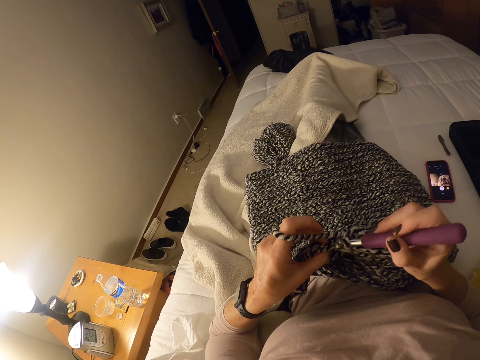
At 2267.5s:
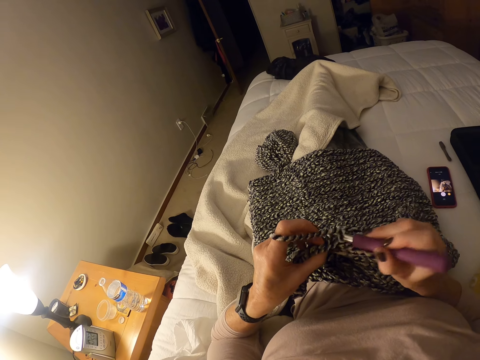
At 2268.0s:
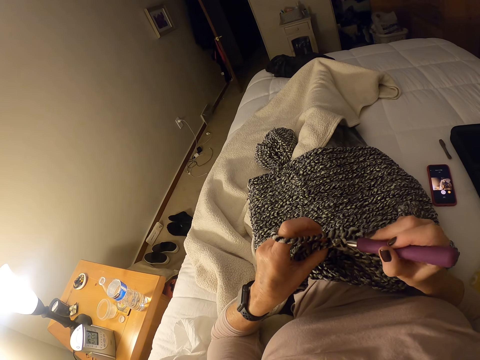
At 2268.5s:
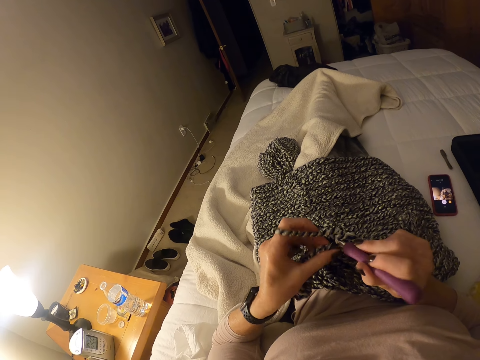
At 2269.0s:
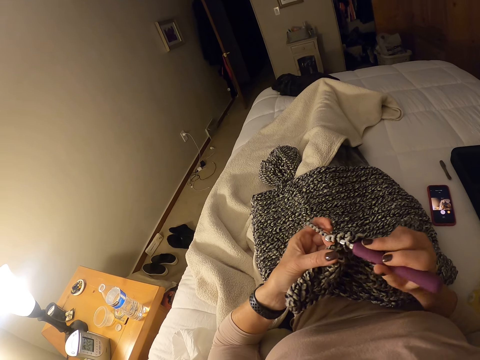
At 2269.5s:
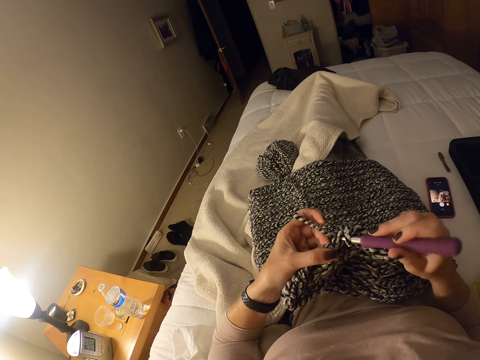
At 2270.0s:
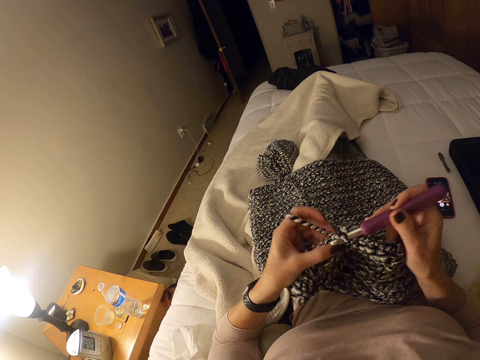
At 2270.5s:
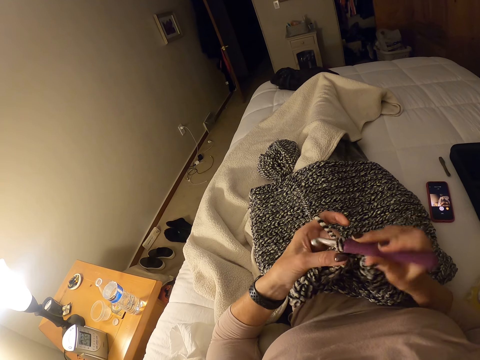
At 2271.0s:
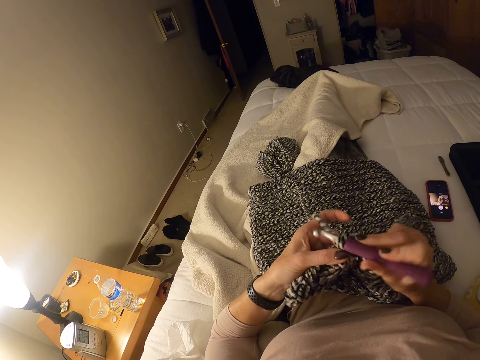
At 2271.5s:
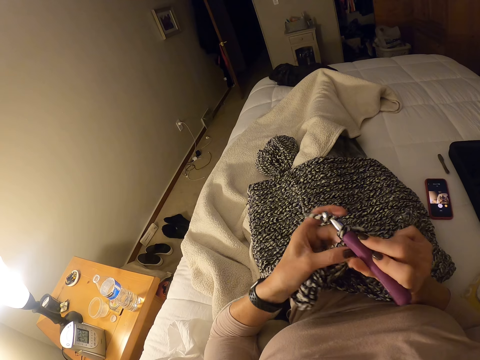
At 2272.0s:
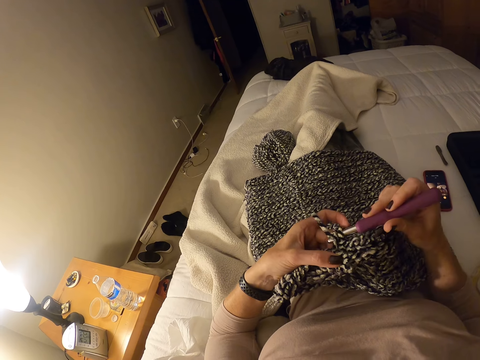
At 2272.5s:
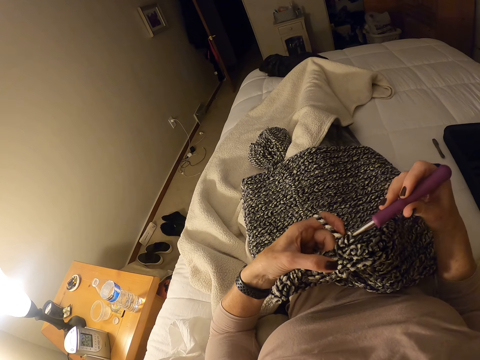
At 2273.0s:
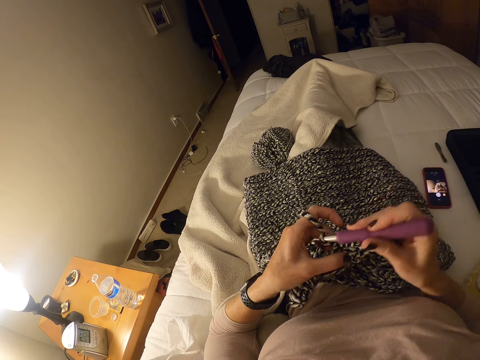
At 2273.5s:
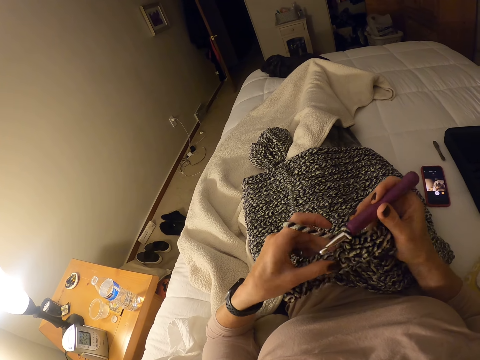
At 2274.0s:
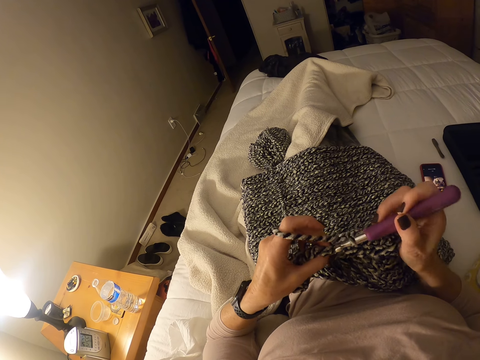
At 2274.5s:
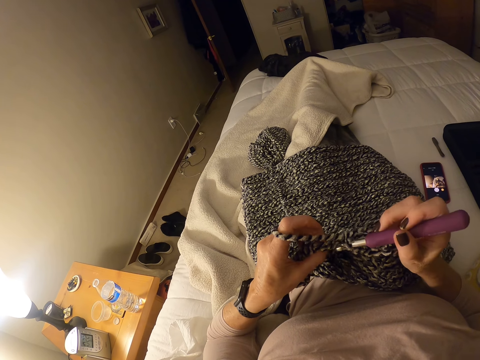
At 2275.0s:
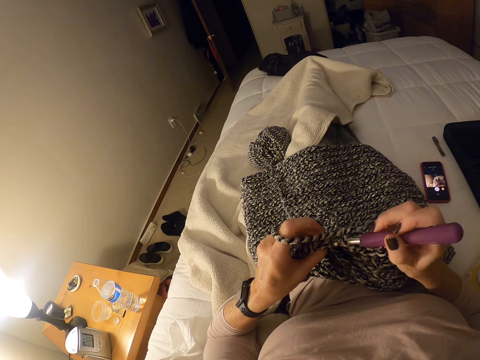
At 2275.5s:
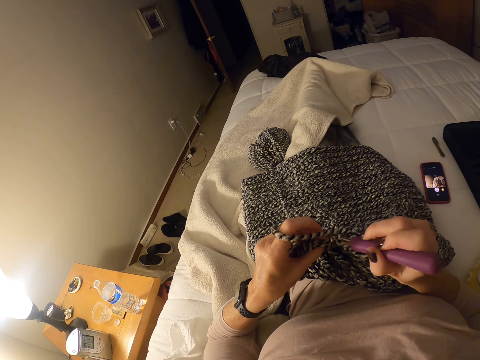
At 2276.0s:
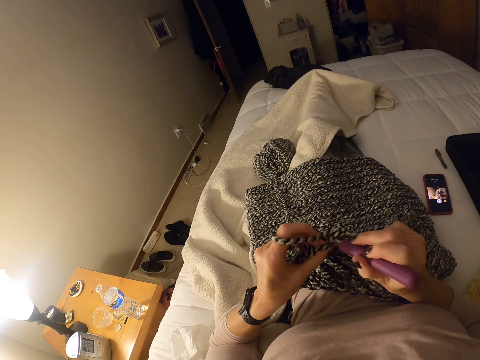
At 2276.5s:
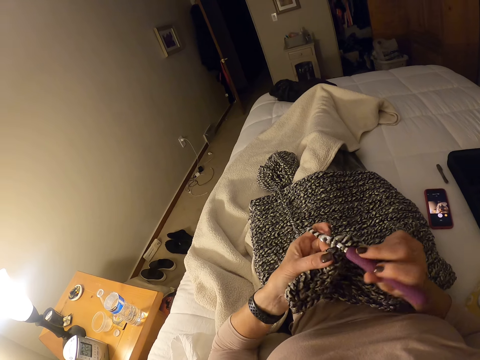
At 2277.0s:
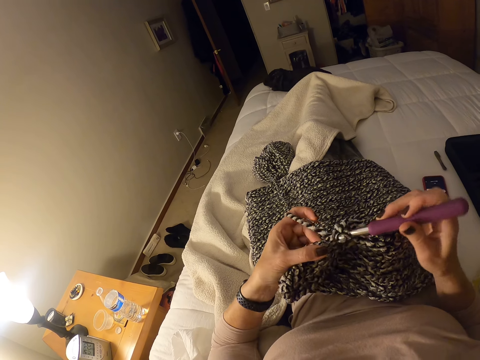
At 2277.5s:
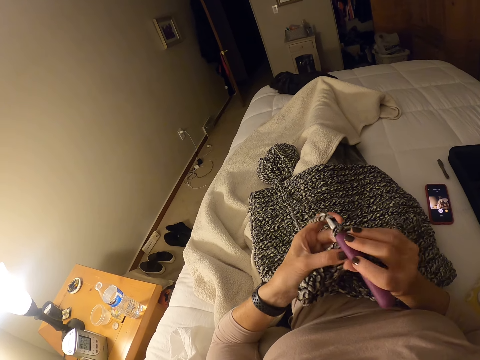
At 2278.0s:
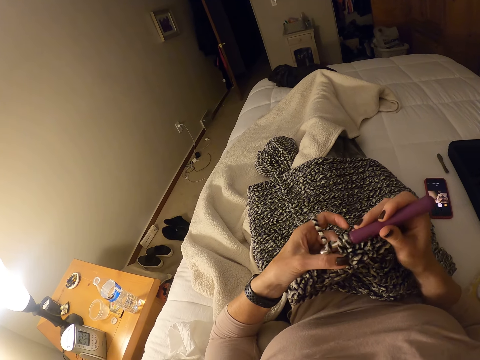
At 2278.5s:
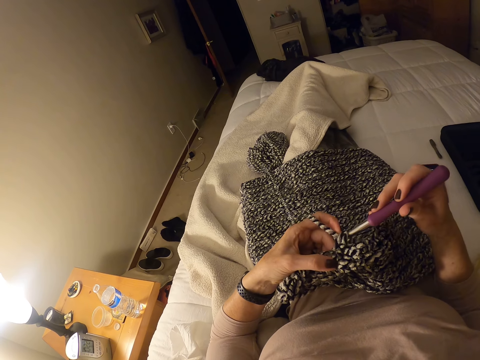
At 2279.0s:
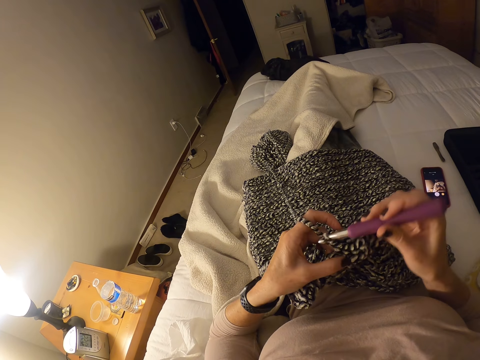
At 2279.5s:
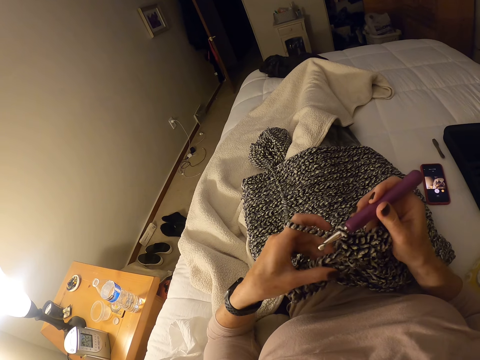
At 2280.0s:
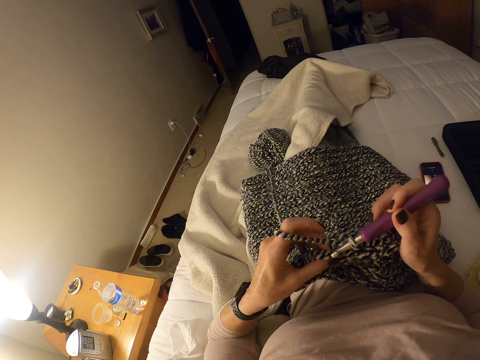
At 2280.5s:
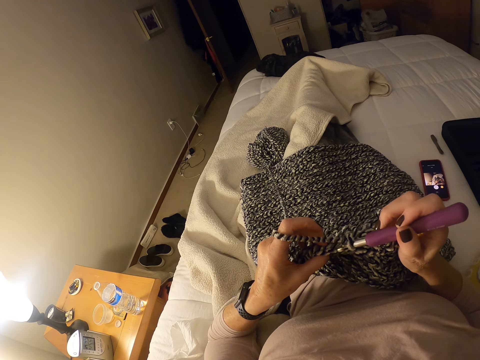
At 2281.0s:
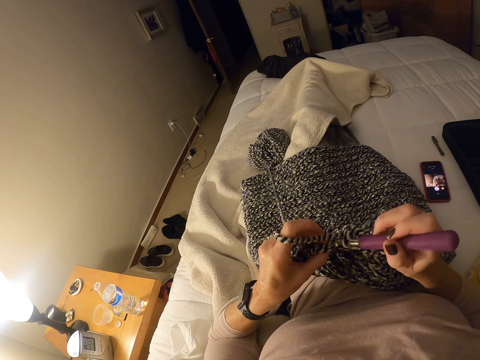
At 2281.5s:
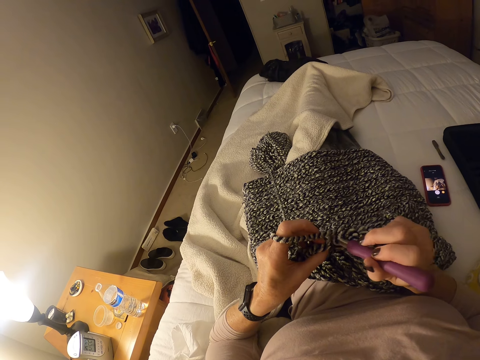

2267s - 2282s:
The camera wearer adjusts her left hand on the crochet cloth. She crochets the strip of yarn into a cloth with the crochet hook and her left hand.

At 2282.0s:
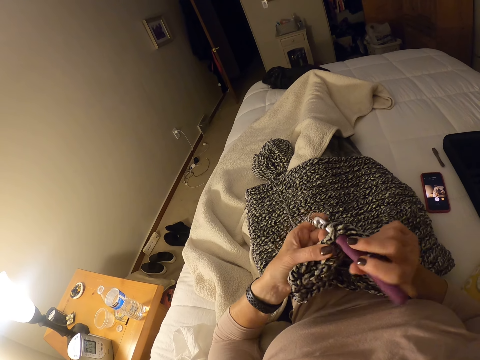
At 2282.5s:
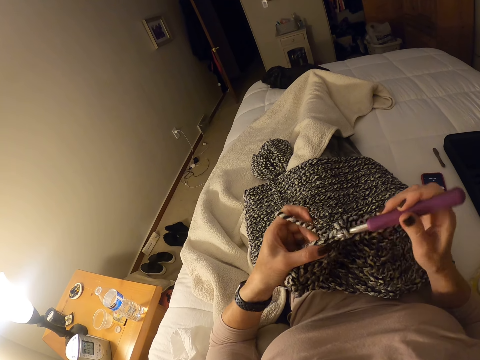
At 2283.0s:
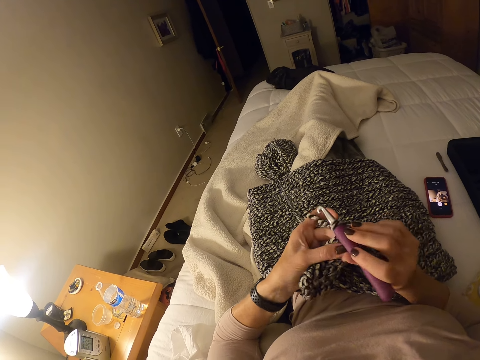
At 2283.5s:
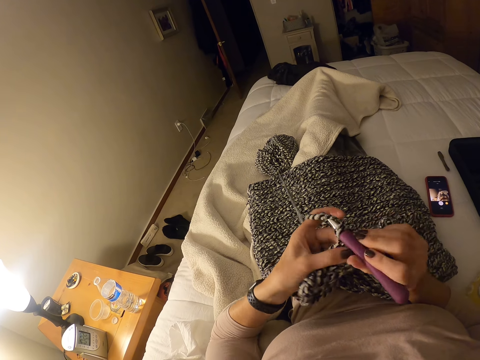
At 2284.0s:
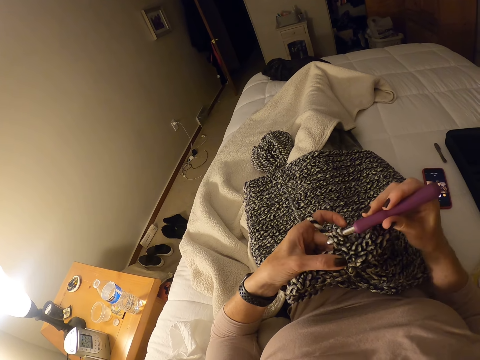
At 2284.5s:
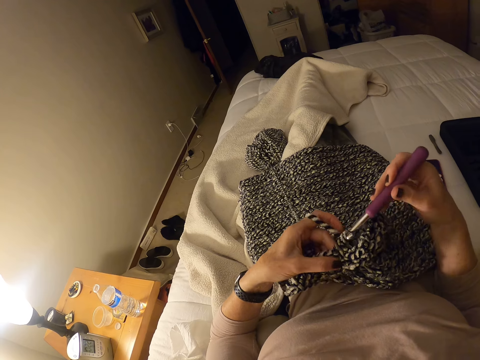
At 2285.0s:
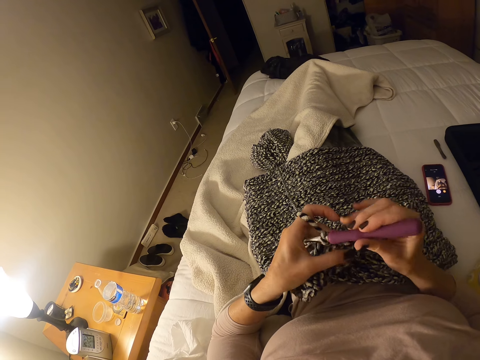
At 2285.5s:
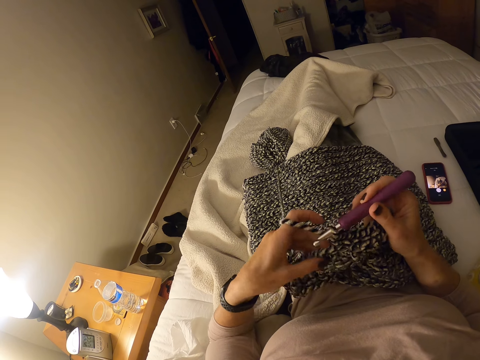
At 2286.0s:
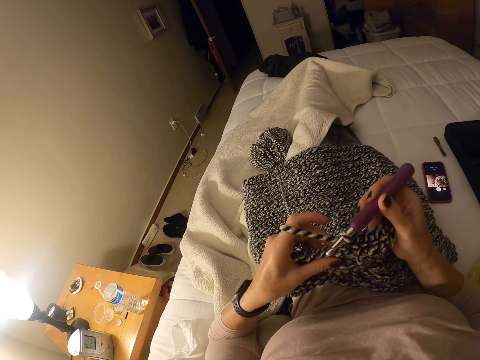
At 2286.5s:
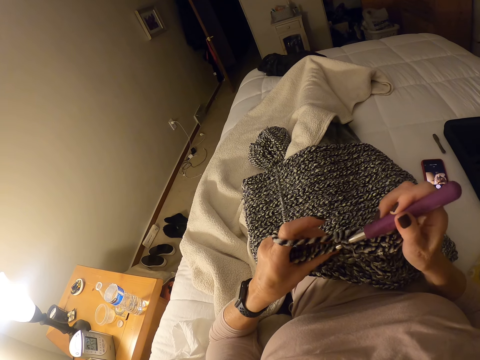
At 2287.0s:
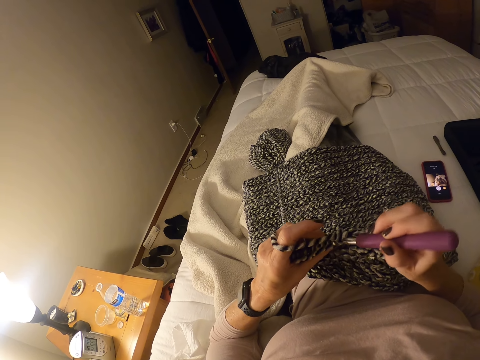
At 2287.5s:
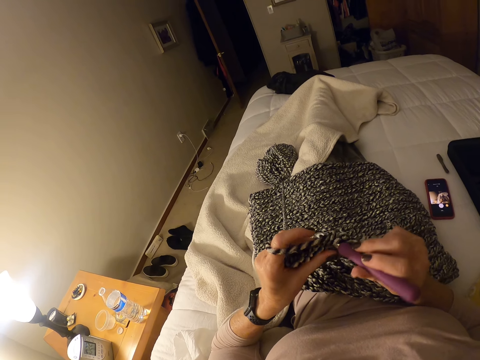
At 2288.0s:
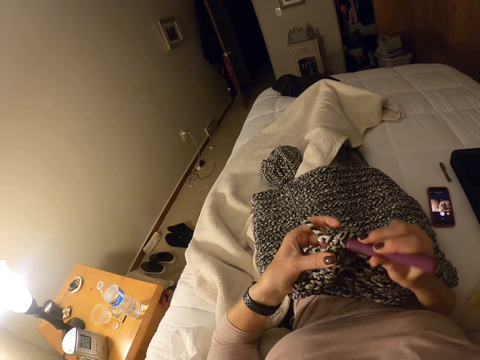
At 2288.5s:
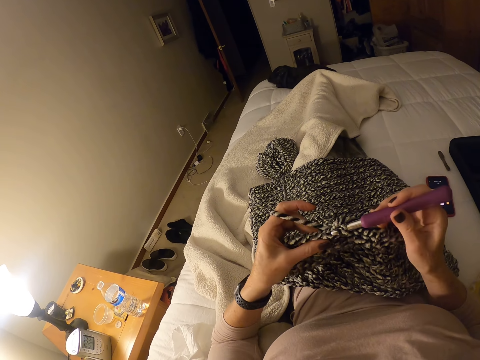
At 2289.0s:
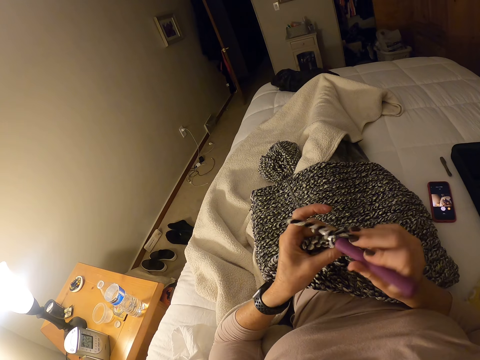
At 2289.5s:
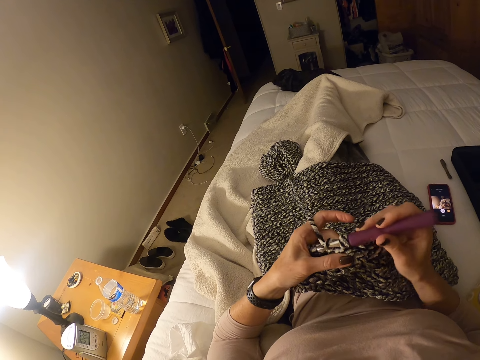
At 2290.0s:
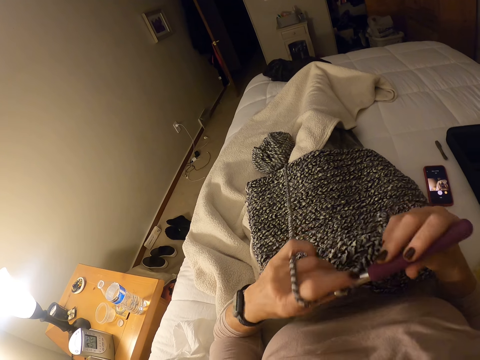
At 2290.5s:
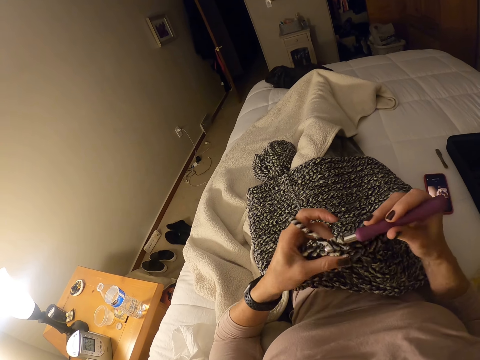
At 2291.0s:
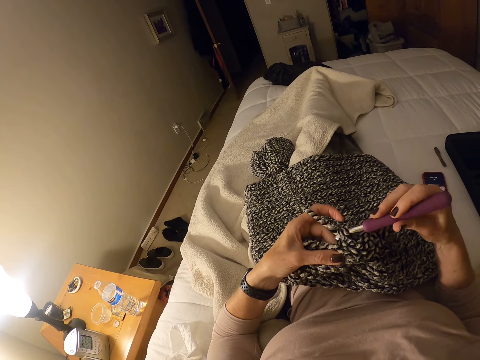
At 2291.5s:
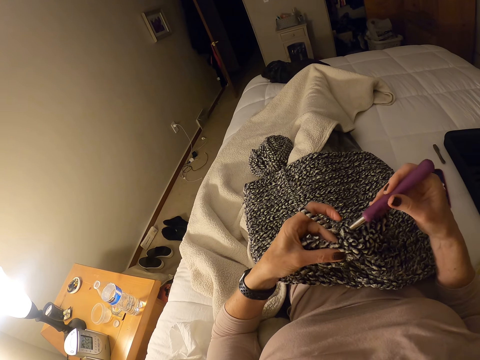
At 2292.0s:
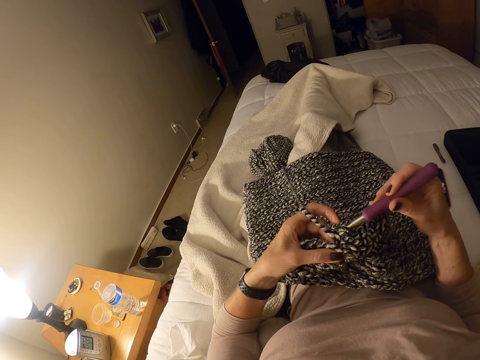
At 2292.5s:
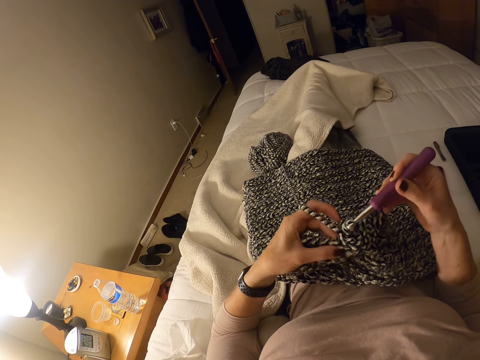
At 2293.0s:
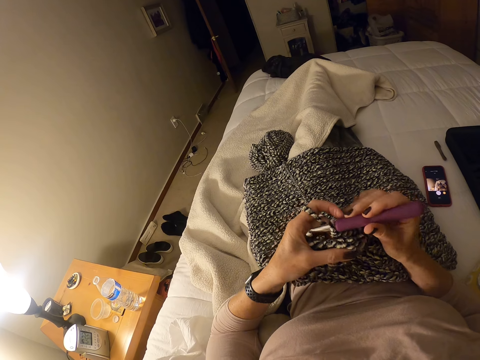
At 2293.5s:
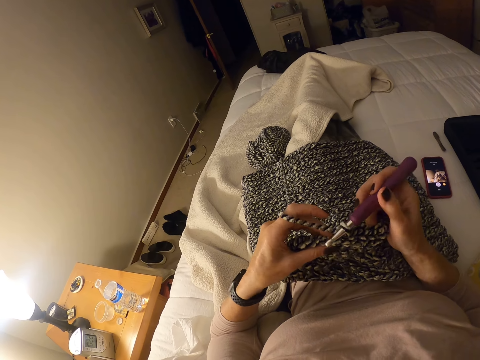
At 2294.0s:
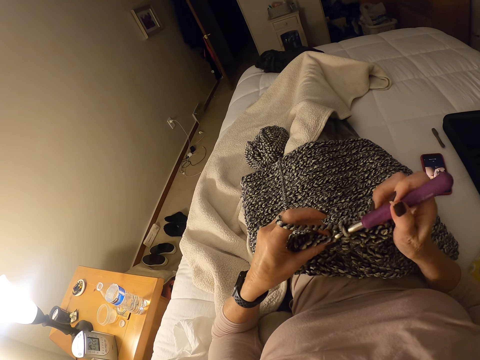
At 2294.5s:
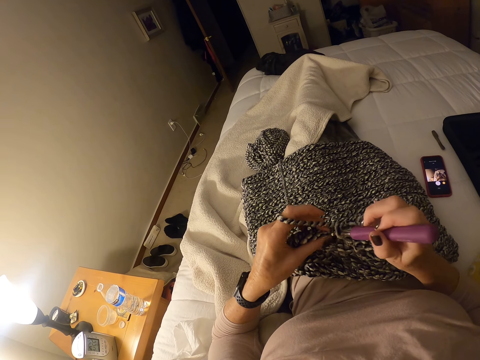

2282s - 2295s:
The camera wearer adjusts her left hand on the crochet cloth. She crochets the strip of yarn into a cloth with the crochet hook and her left hand. She pulls the strip of yarn with her left hand.
